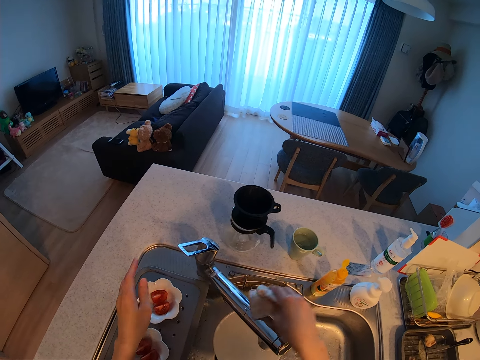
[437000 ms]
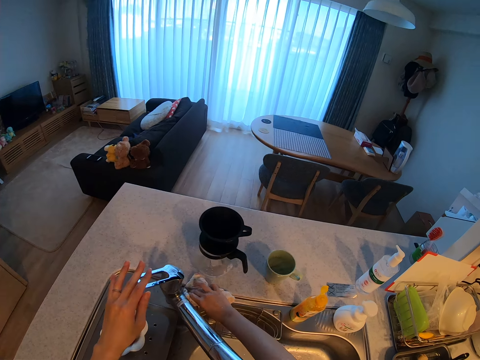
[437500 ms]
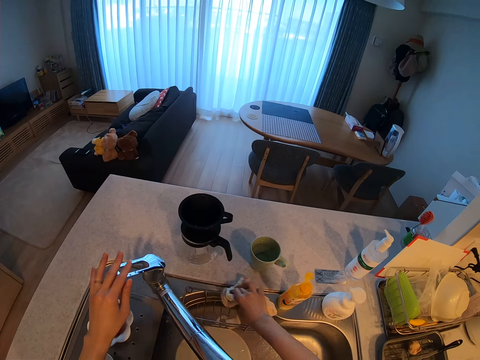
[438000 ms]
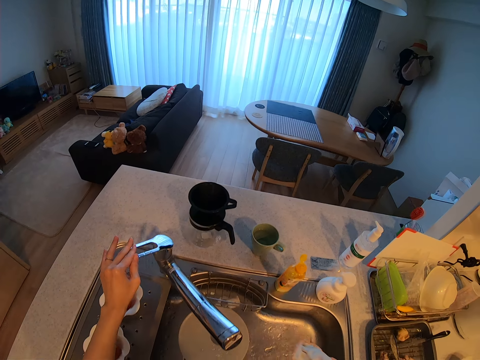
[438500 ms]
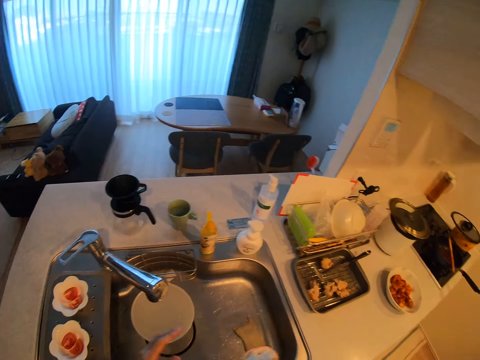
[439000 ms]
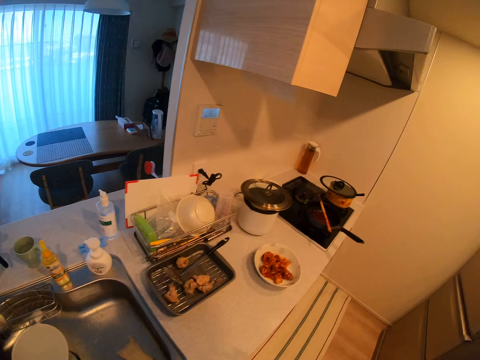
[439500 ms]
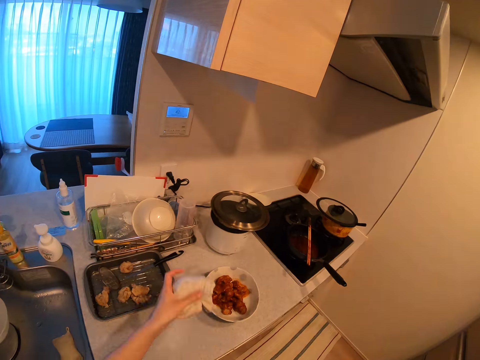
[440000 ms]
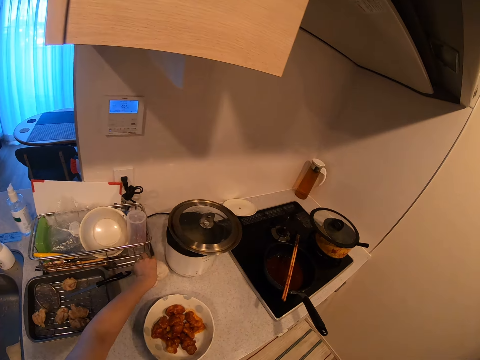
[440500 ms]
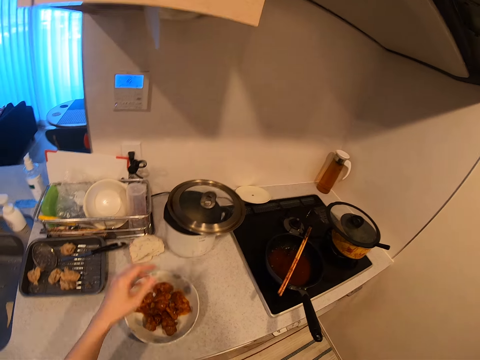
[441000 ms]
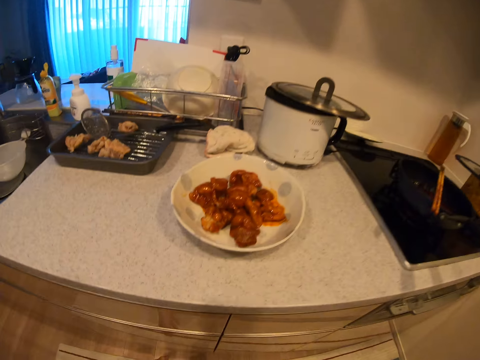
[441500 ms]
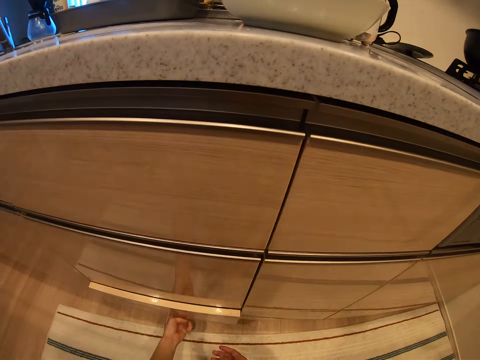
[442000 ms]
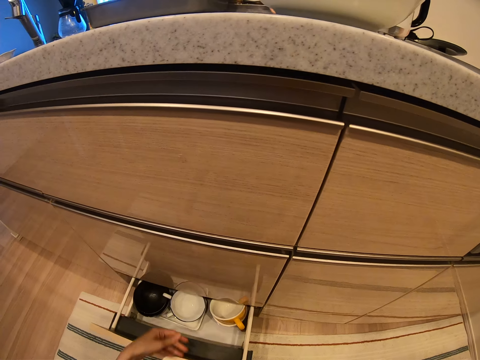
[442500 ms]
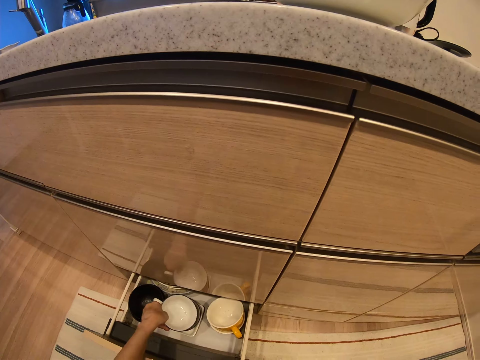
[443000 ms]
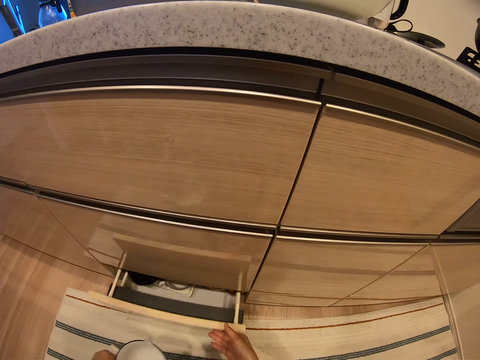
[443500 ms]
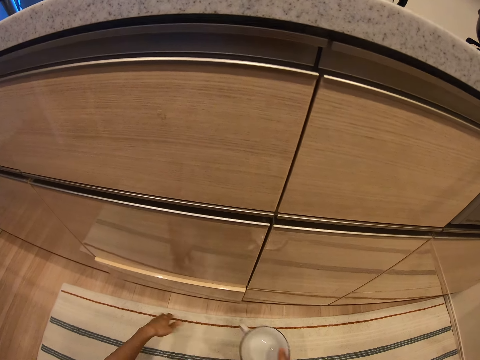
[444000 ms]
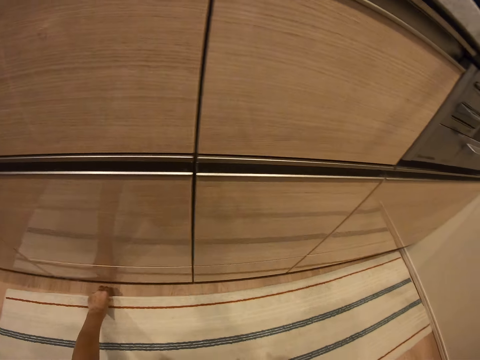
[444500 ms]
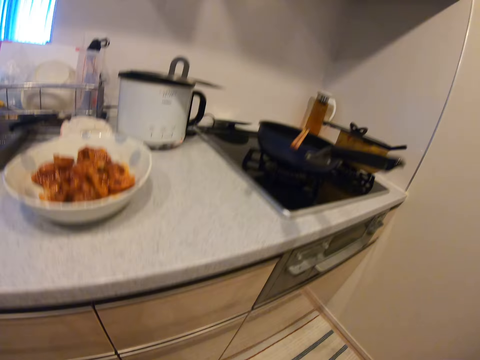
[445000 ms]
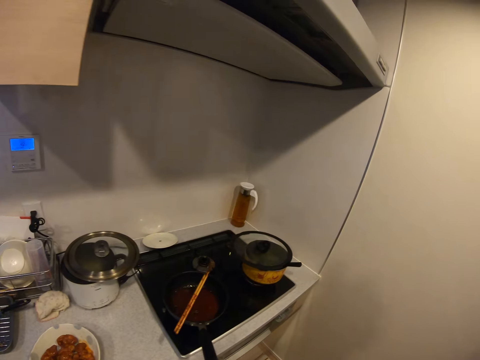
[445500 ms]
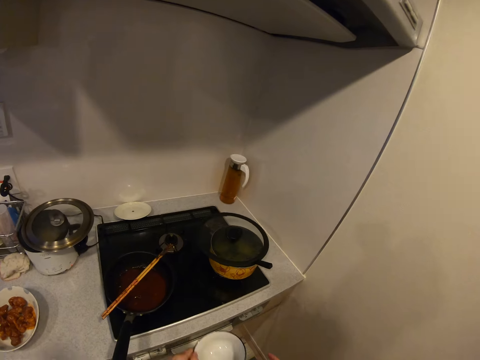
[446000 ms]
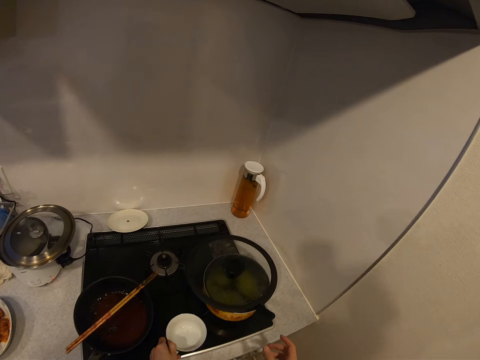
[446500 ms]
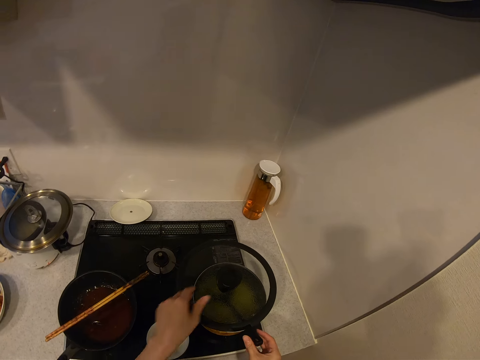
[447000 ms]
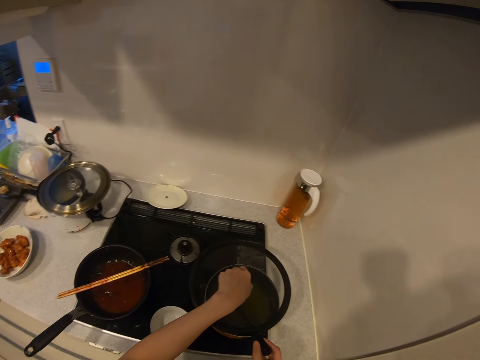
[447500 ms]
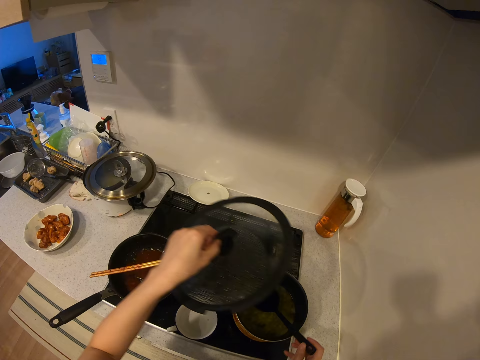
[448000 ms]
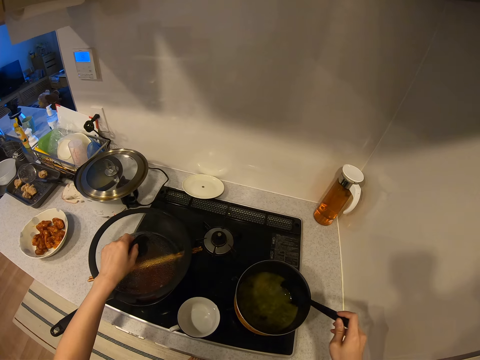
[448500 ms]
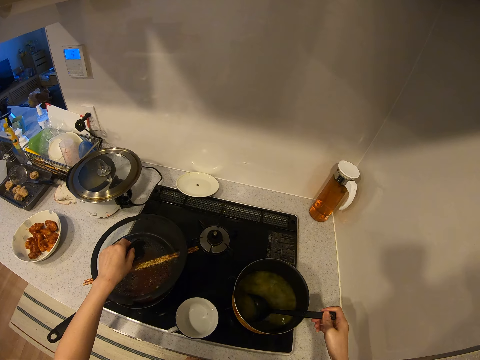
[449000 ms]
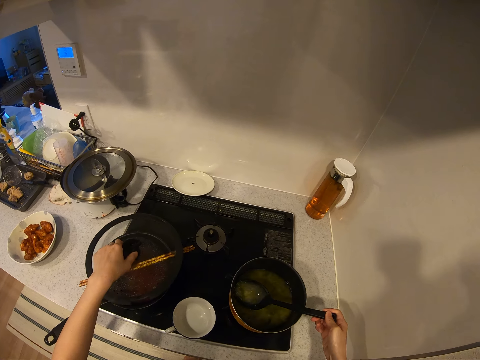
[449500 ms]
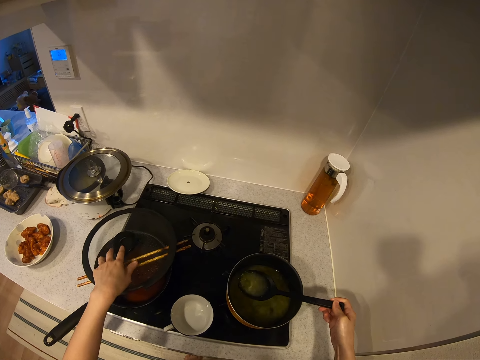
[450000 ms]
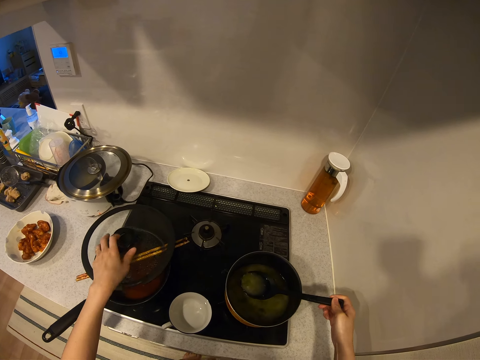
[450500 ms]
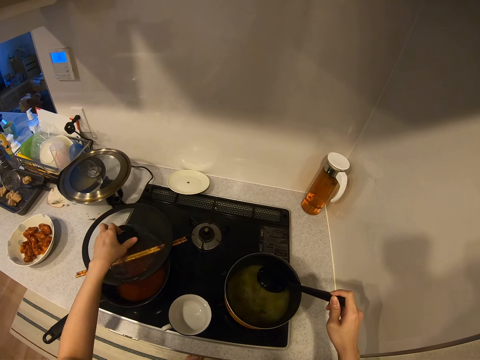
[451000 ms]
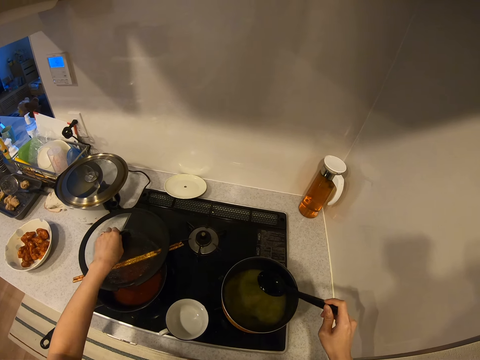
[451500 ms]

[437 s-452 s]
The camera wearer wipes the tap. They wipe the sink. They drop the kitchen towel beside the deep fryer. They open one of the drawers, bring out a plate from the drawer, and close the drawer. They put the plate on the cooker. They open the cover of the pot on the second burner of the cooker. They stir the soup in the pot. They take the soup.

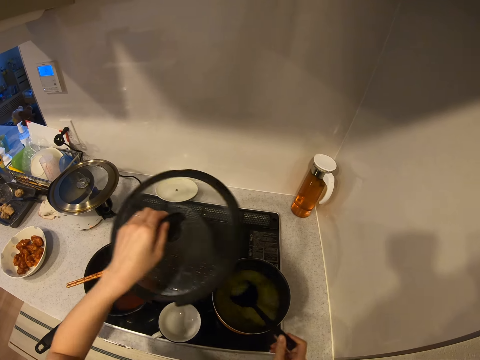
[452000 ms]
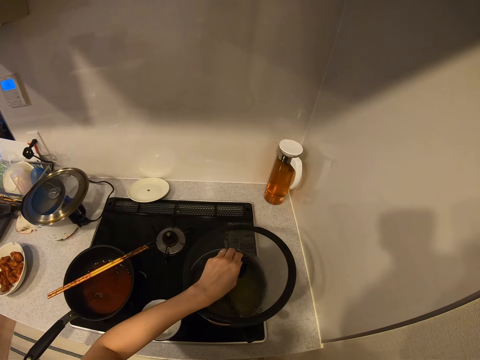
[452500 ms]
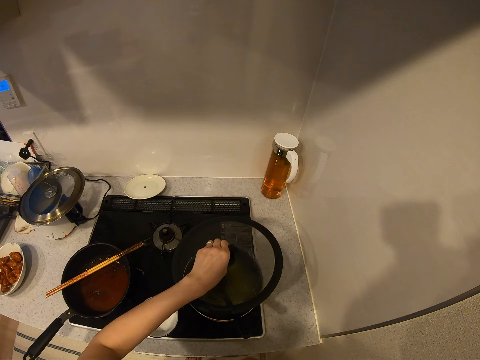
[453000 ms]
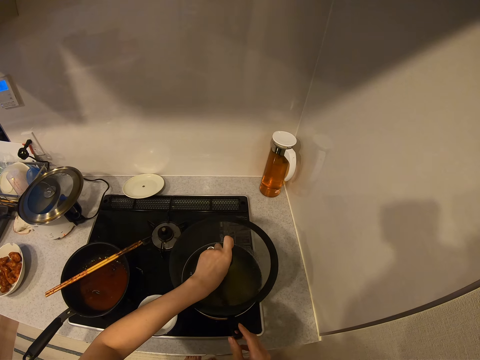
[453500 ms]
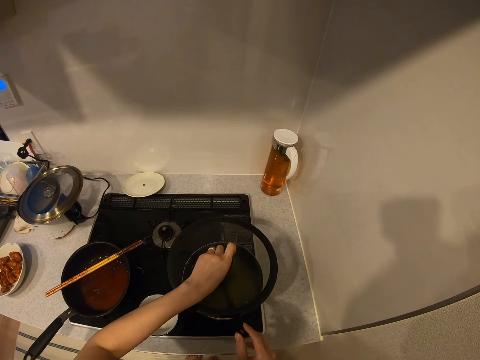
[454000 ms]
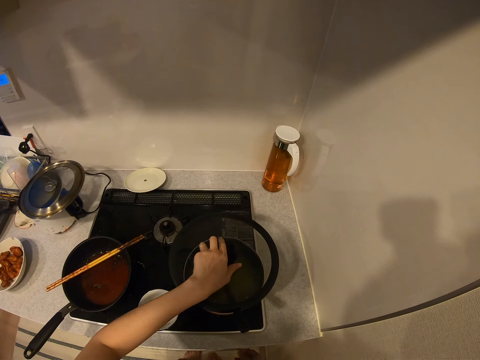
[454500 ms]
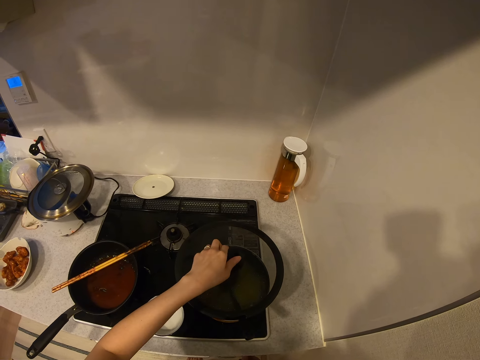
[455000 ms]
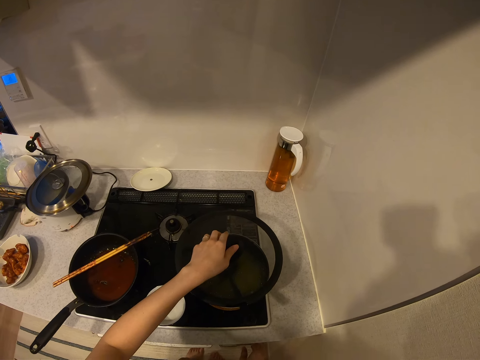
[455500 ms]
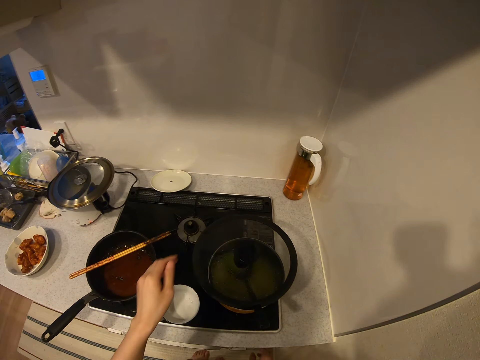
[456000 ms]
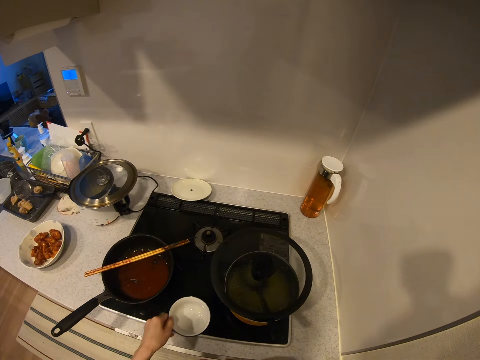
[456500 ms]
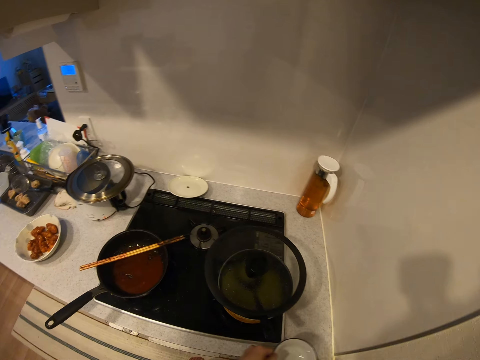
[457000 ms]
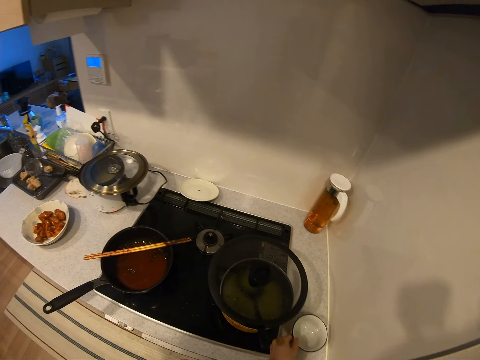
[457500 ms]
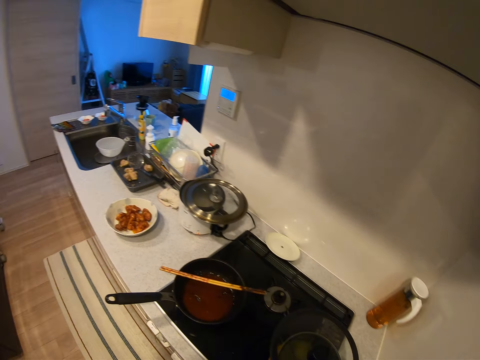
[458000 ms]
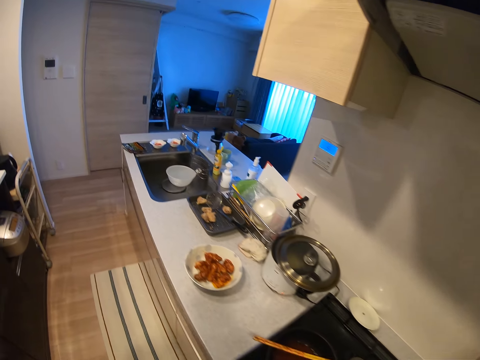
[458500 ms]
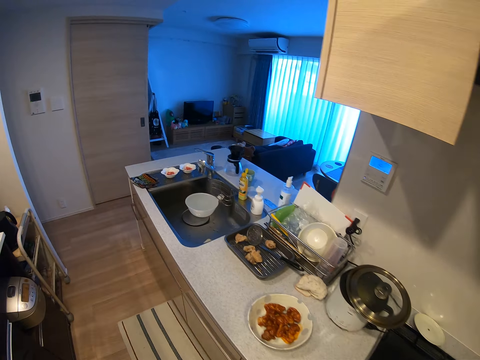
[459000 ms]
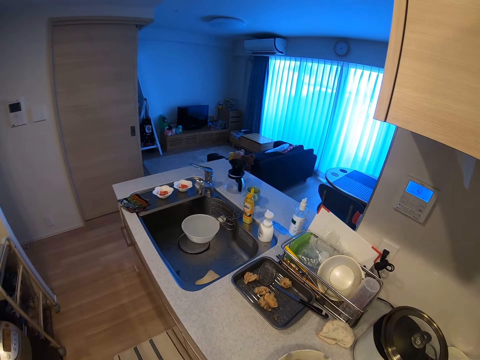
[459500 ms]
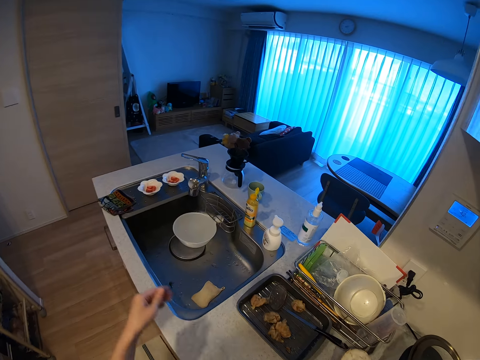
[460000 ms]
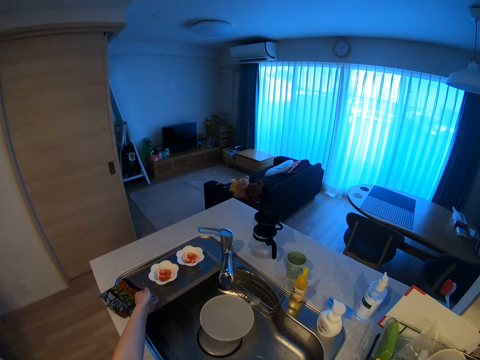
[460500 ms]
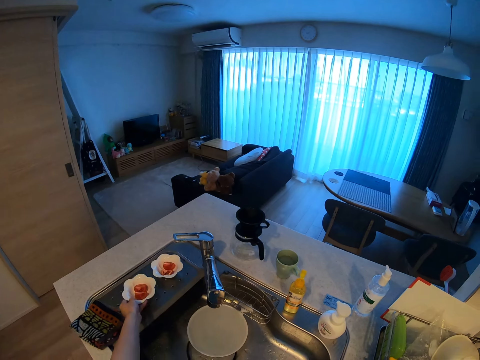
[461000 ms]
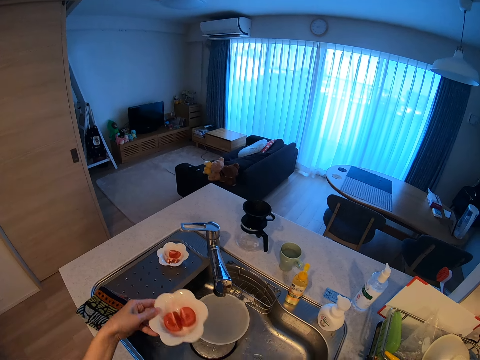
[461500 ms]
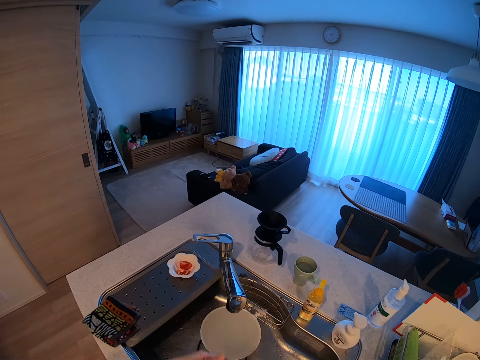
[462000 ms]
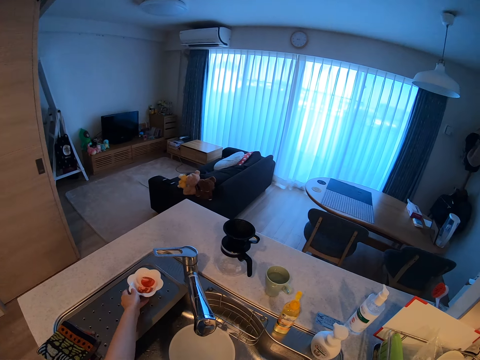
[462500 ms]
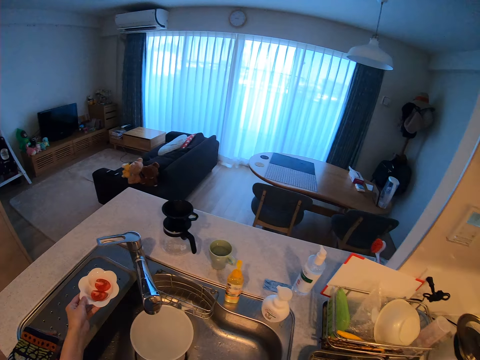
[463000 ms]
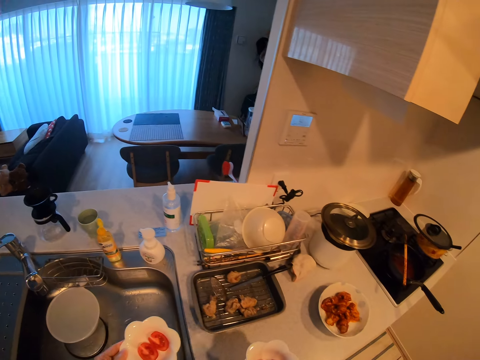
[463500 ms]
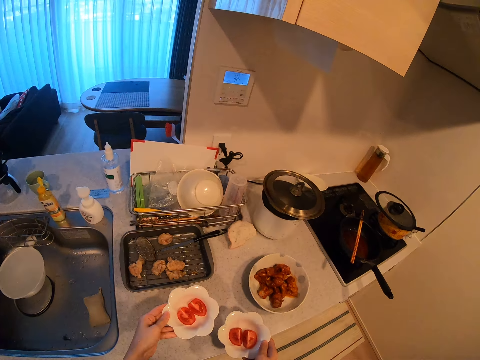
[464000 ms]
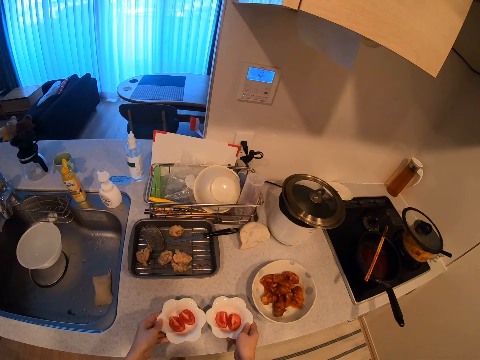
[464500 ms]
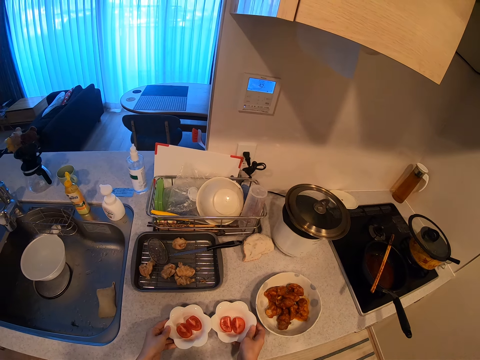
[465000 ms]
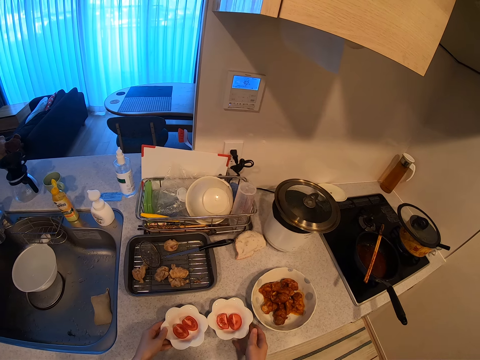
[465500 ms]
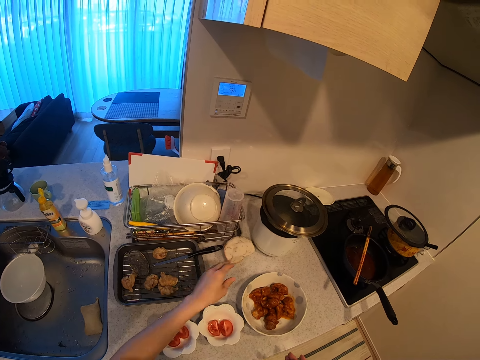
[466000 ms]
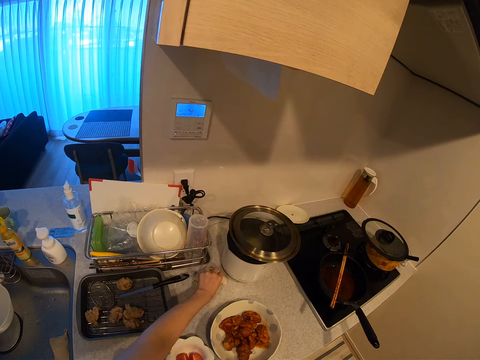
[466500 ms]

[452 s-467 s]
The camera wearer closes the pot. They move the plate on the cooker toward the edge of the cooker. They take the bowl and put the bowl on the sink. They walk in the kitchen. They take the saucers. They put the two plates on the sink beside the plate containing the meat.
